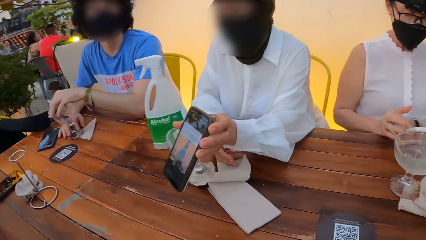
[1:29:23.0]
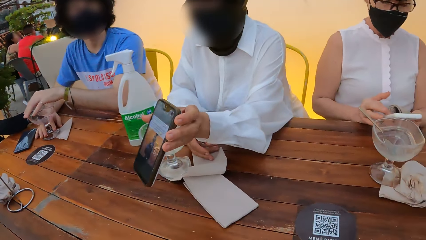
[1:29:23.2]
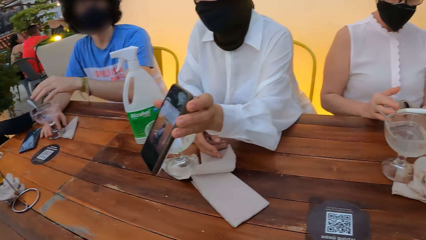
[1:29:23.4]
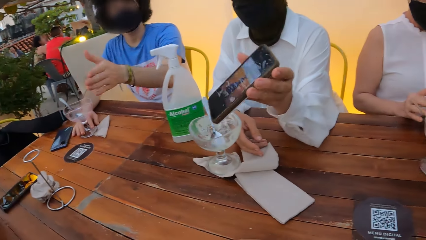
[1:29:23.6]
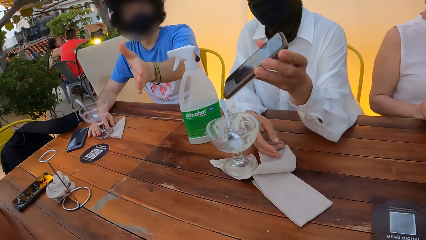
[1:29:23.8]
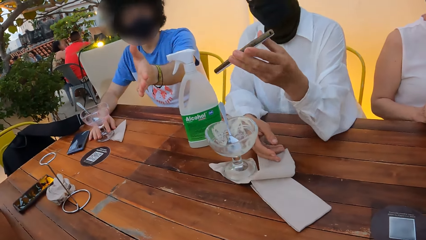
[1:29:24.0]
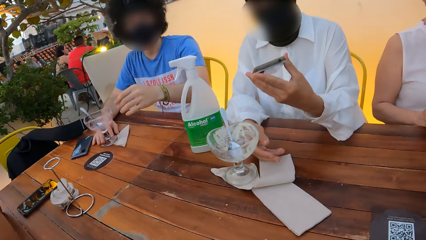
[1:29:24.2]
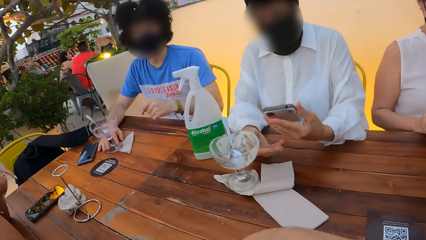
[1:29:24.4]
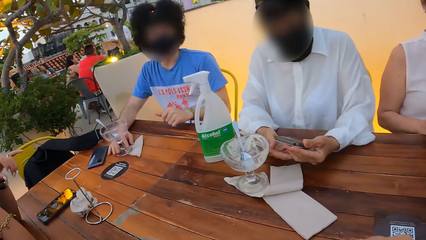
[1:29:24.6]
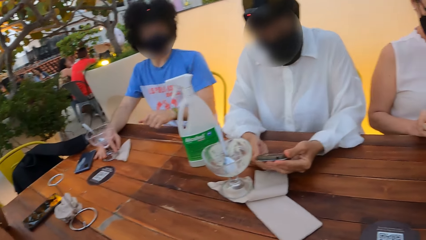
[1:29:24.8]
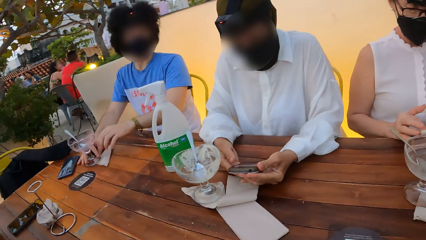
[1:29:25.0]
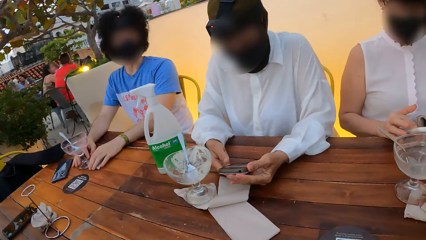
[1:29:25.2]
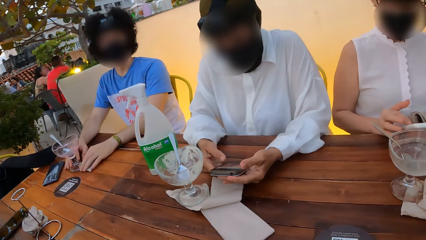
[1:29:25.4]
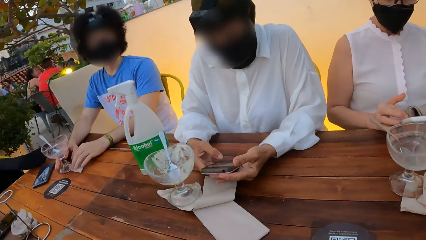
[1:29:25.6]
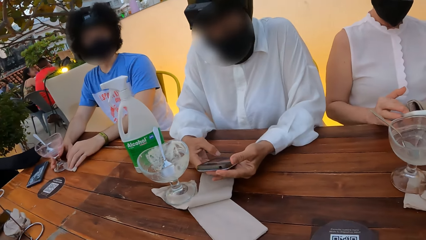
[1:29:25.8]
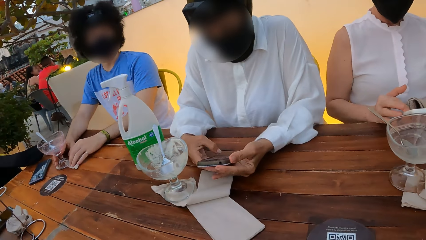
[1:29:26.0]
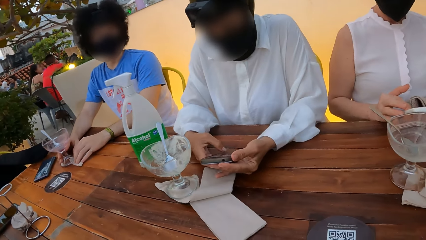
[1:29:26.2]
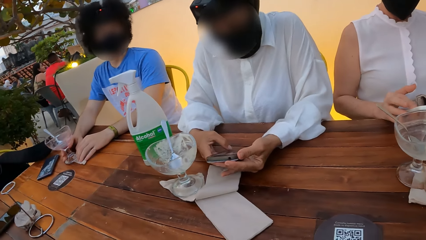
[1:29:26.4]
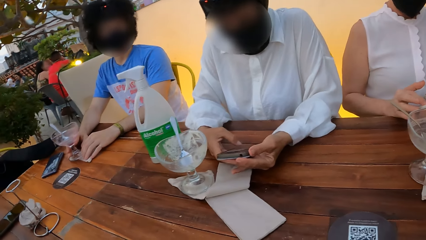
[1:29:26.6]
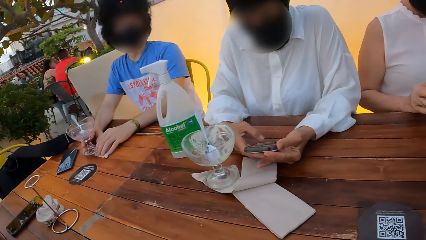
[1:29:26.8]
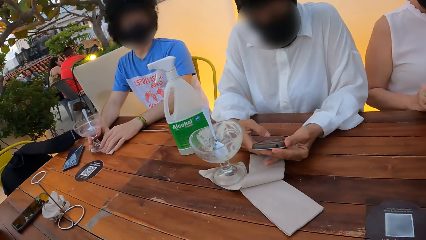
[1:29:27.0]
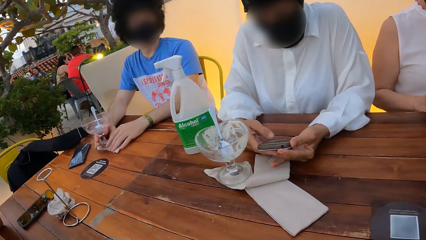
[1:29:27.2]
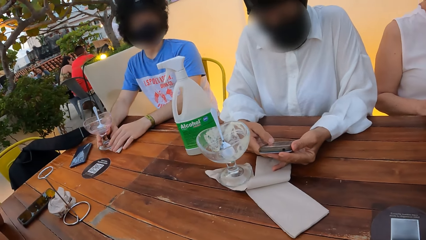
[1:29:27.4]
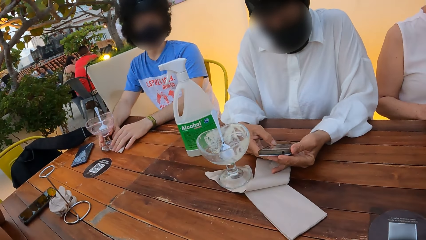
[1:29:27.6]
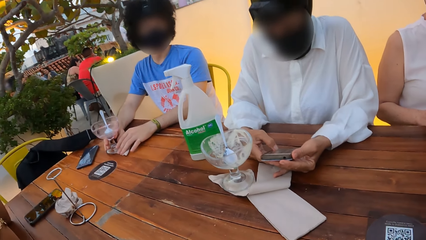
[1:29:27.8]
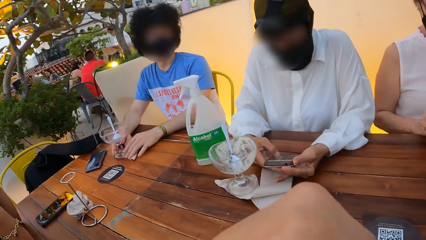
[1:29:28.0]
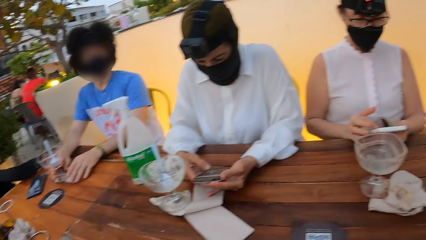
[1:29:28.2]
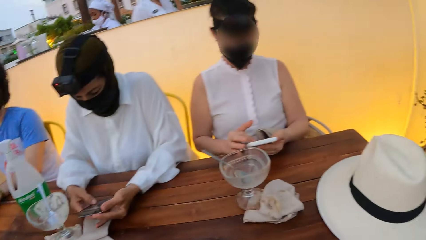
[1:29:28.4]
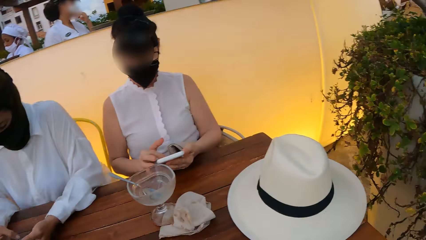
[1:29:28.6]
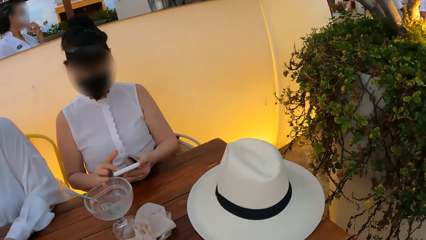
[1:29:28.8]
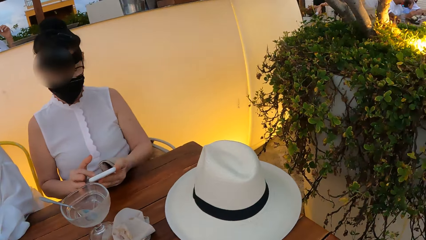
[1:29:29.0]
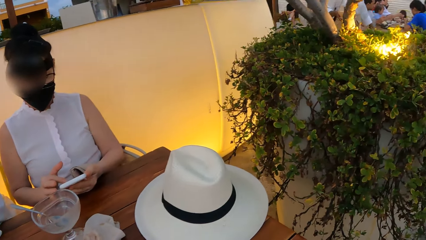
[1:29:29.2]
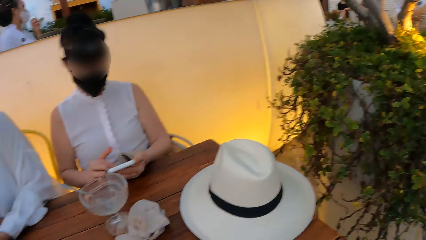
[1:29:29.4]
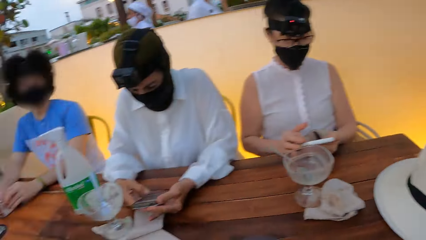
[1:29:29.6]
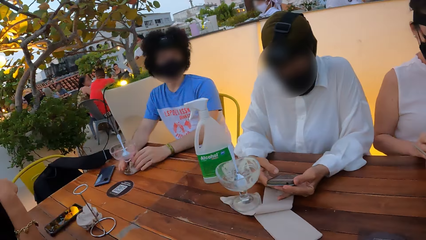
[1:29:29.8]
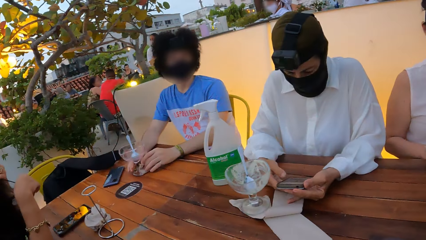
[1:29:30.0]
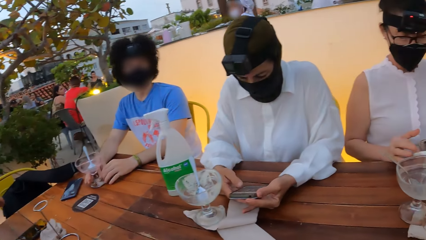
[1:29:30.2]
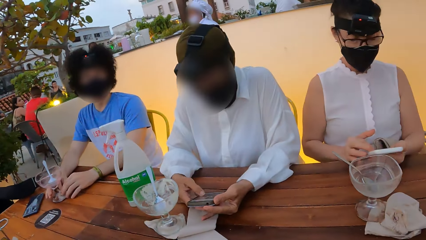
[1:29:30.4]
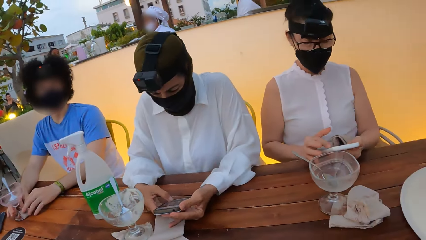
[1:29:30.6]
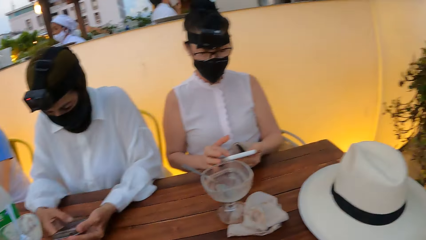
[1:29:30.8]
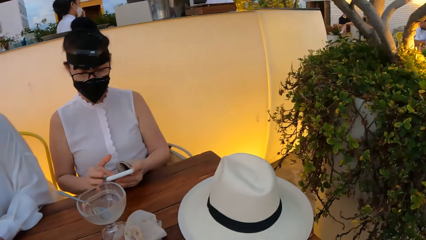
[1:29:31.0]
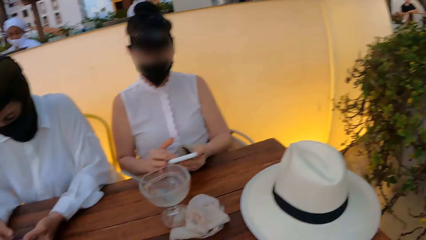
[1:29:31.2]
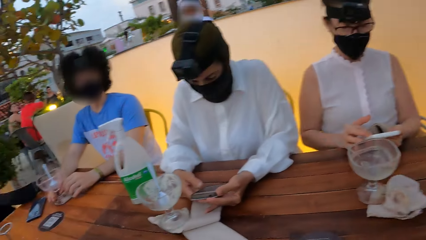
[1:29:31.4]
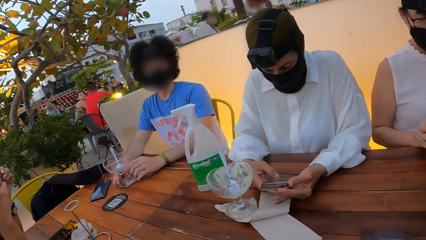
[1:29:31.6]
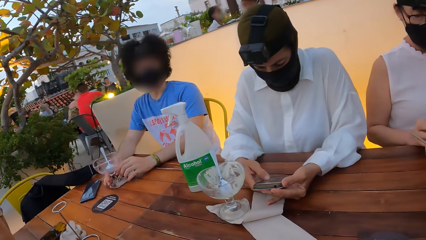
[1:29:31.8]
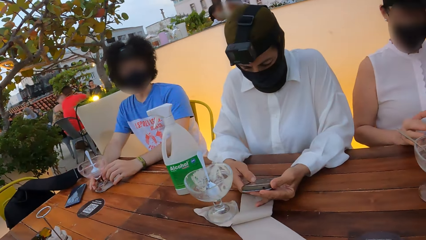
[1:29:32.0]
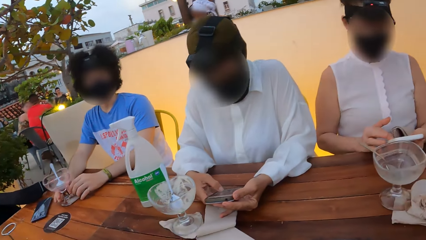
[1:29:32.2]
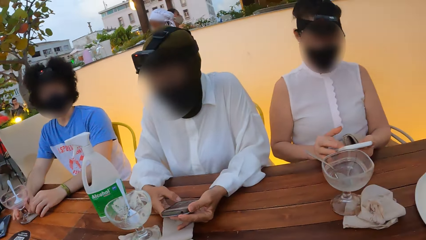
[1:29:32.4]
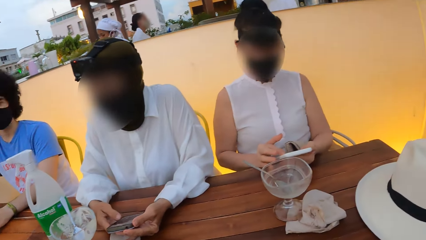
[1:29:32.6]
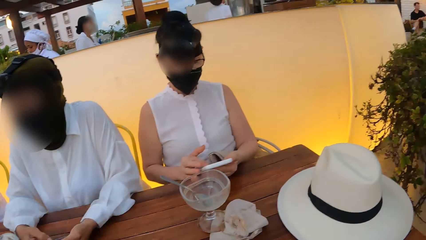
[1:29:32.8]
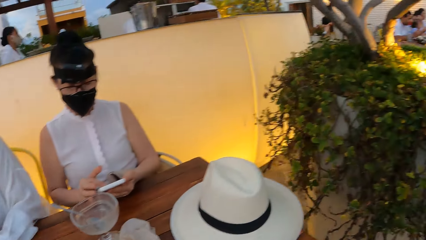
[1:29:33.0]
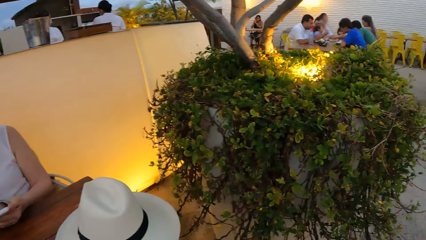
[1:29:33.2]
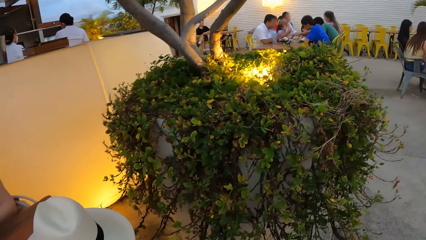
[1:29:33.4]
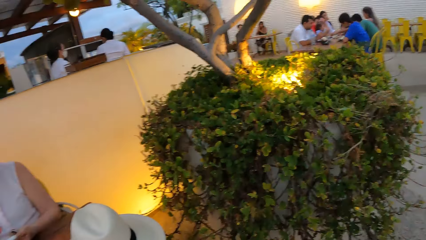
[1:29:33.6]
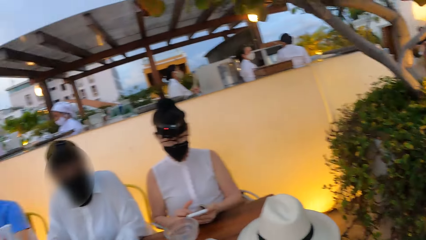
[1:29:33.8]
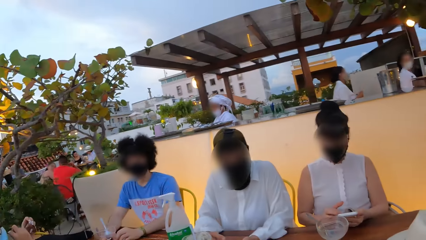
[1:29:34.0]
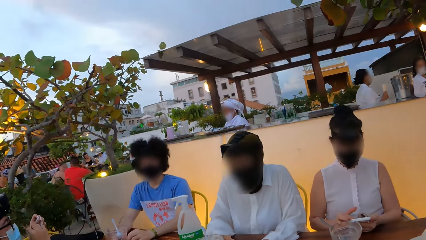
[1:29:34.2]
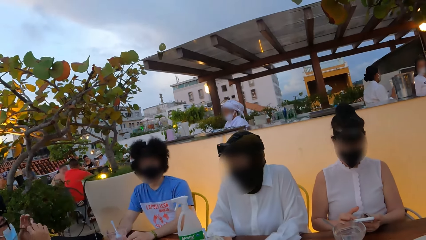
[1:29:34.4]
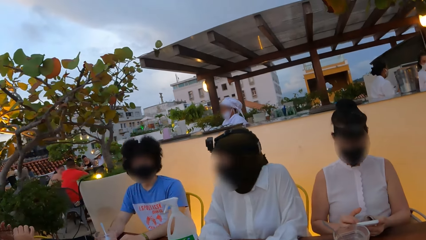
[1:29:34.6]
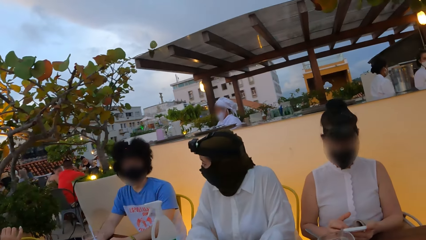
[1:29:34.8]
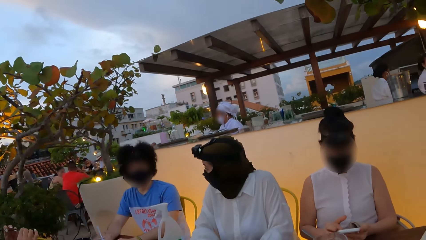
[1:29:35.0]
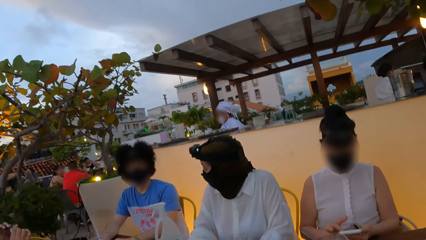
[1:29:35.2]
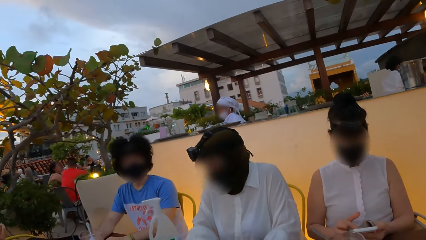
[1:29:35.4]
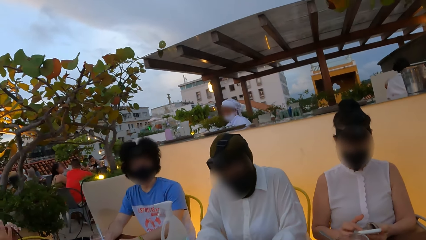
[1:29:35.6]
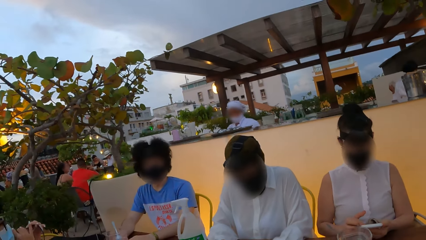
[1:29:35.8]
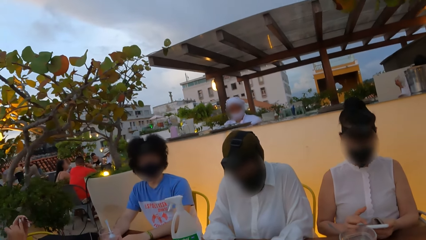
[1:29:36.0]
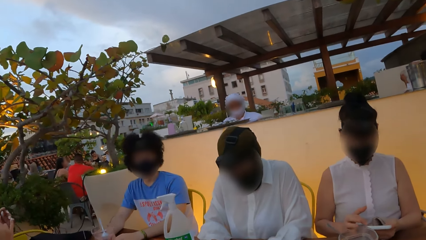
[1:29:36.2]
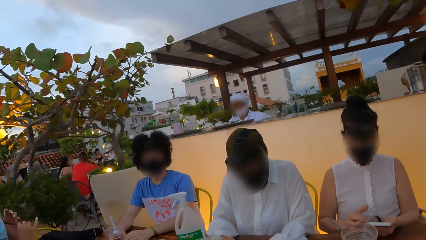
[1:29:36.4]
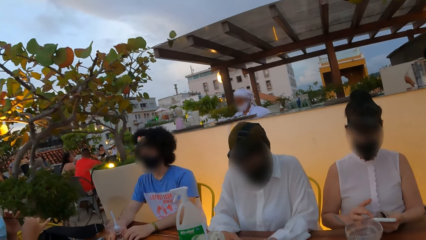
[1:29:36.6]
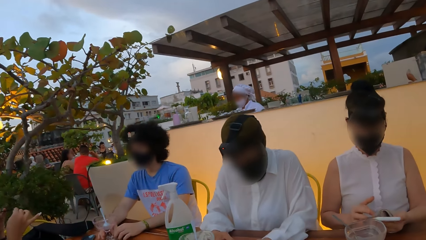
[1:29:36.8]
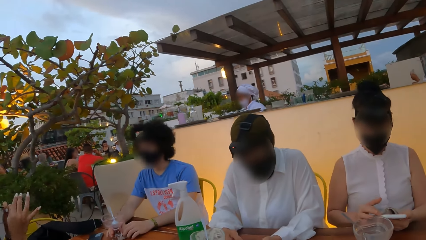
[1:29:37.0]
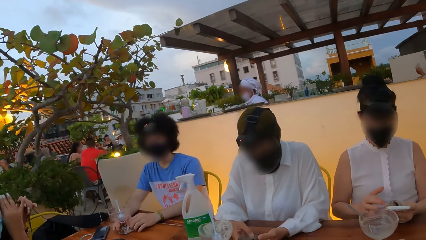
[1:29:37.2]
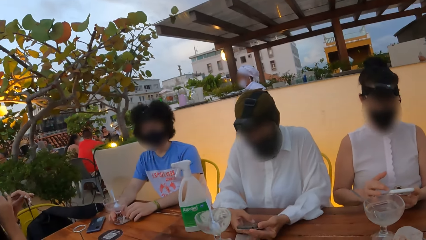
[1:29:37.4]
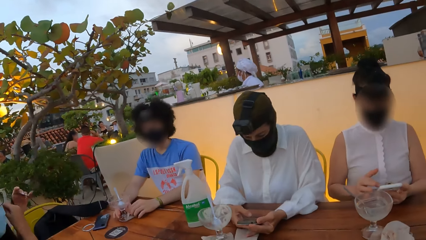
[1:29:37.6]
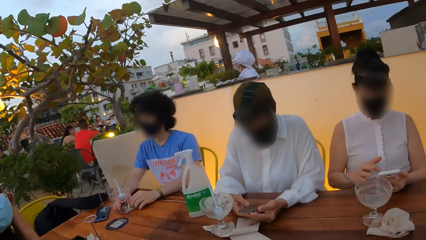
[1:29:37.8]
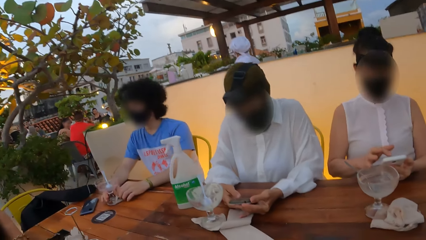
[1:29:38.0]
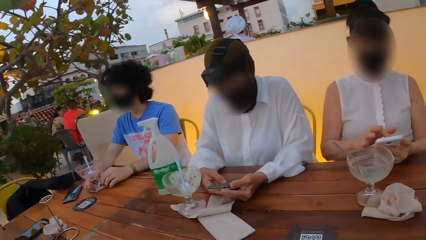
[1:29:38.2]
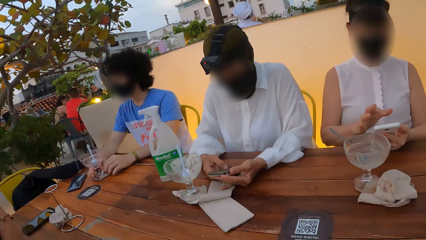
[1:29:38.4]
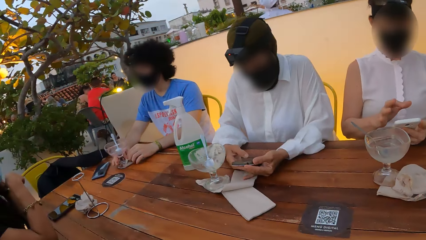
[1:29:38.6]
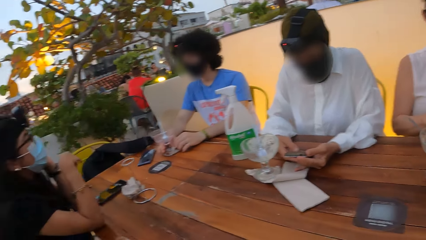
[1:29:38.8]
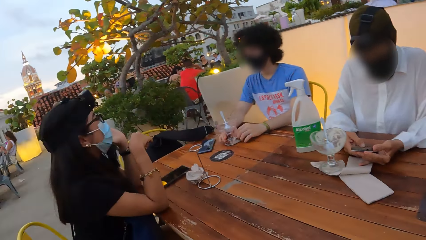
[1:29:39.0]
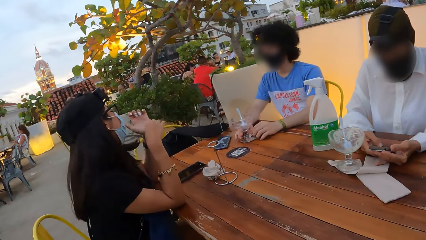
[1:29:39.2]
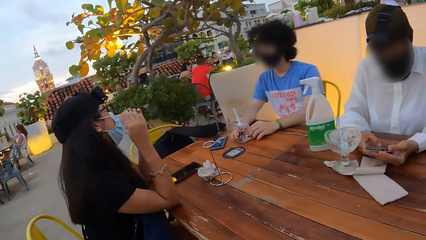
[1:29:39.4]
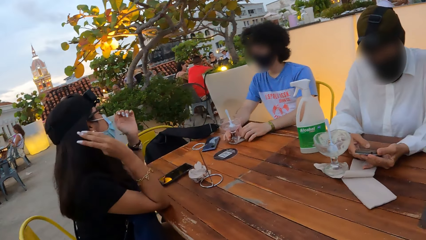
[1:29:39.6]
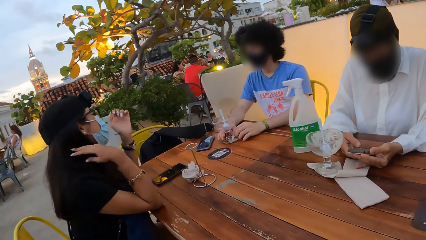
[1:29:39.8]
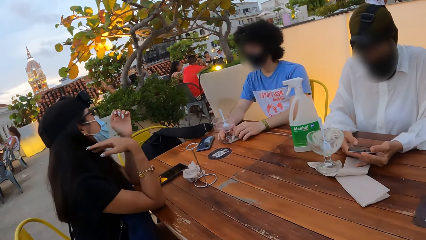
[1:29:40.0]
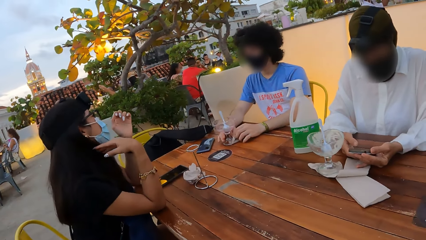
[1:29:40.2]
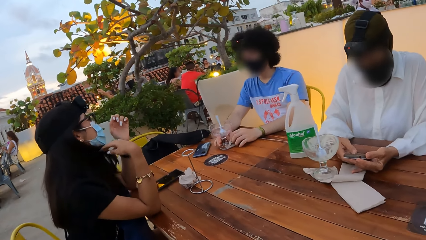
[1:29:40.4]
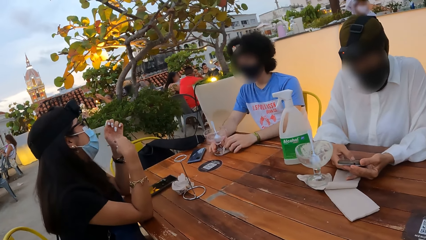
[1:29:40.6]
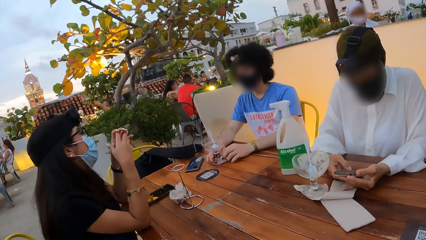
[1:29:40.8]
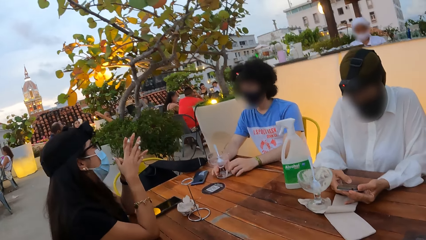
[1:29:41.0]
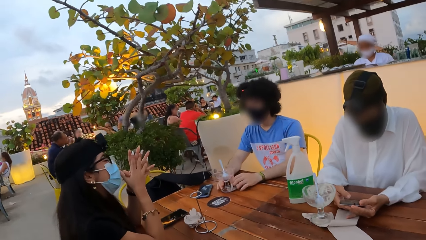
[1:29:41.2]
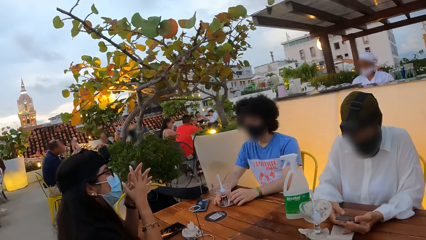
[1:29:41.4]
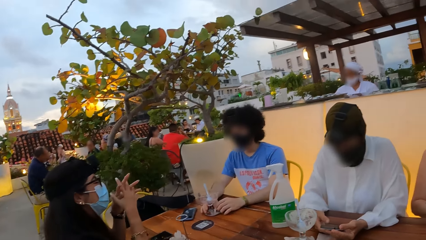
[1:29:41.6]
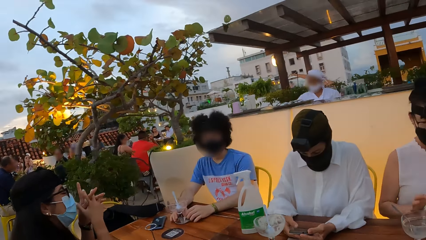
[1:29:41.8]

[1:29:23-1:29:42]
A woman puts back the phone. The woman scrolls the phone. The camera wearer moves the left hand. They look around. They move the head. Another woman talks to a man.
